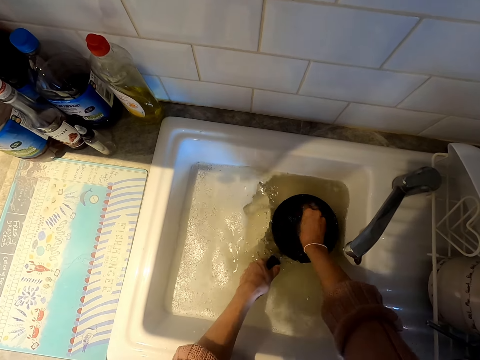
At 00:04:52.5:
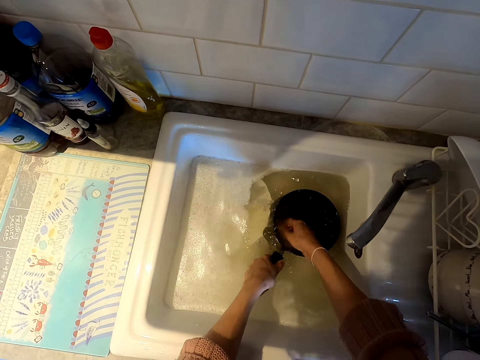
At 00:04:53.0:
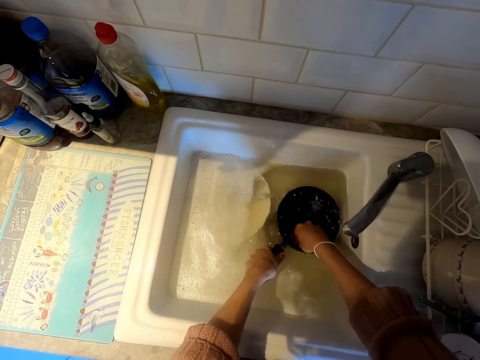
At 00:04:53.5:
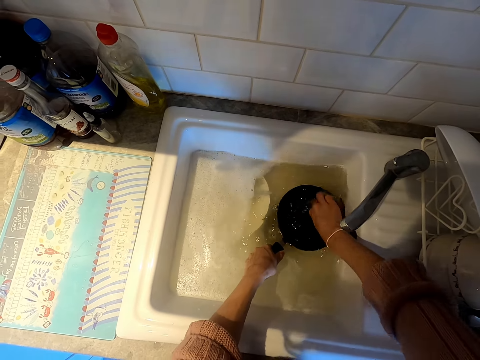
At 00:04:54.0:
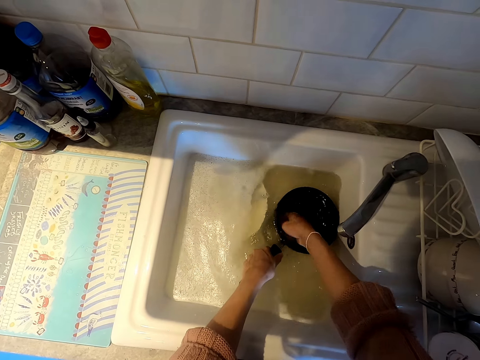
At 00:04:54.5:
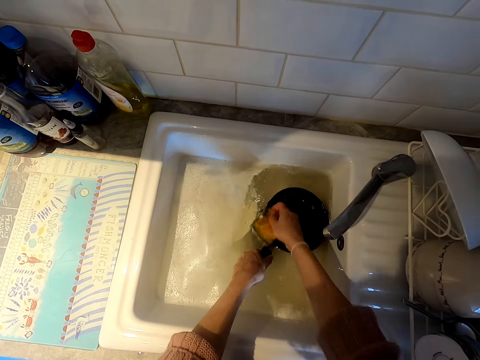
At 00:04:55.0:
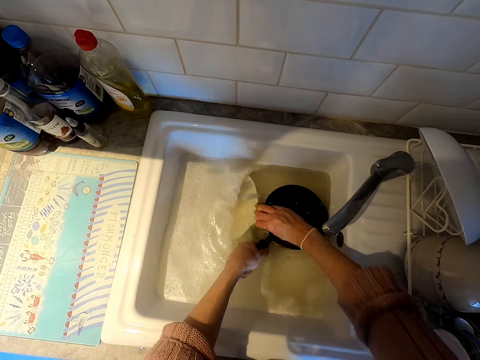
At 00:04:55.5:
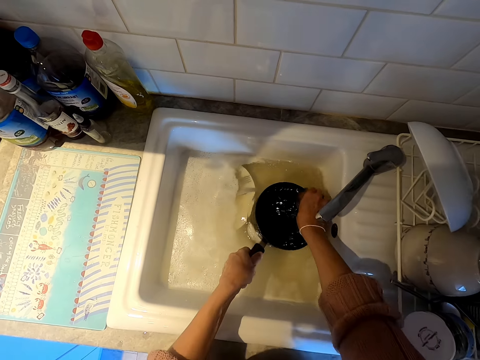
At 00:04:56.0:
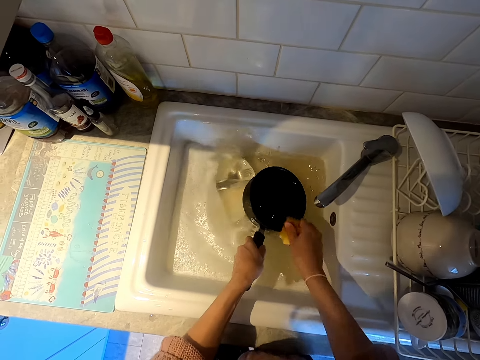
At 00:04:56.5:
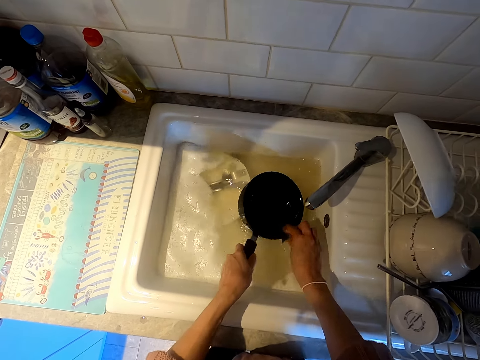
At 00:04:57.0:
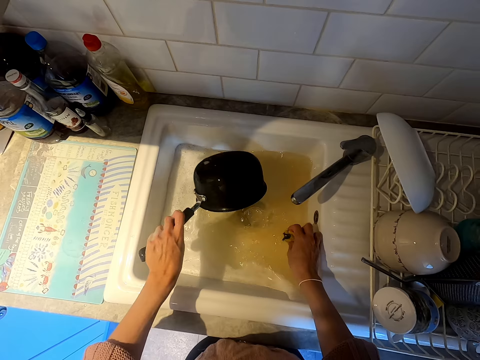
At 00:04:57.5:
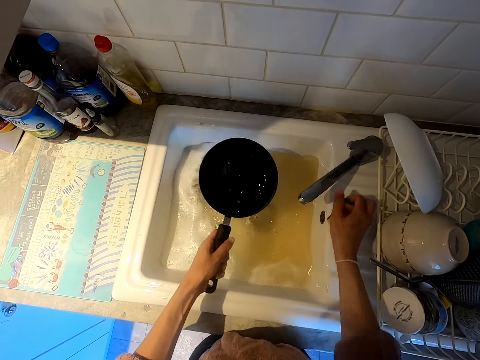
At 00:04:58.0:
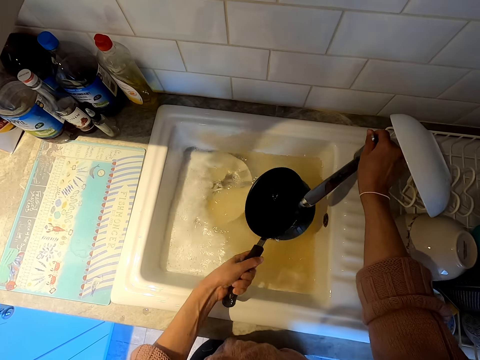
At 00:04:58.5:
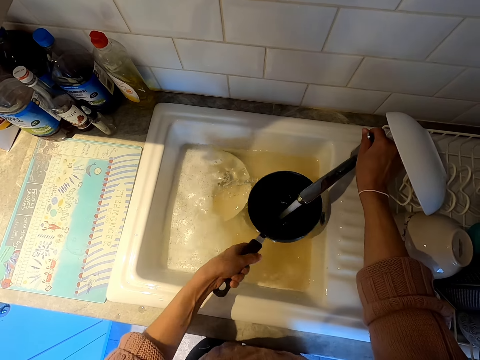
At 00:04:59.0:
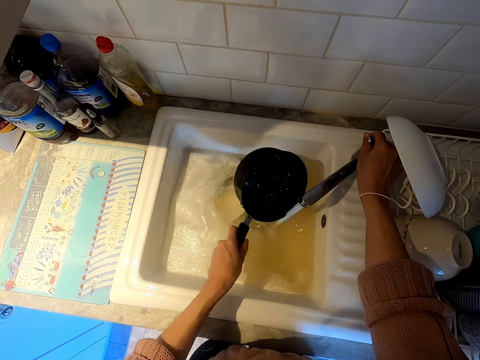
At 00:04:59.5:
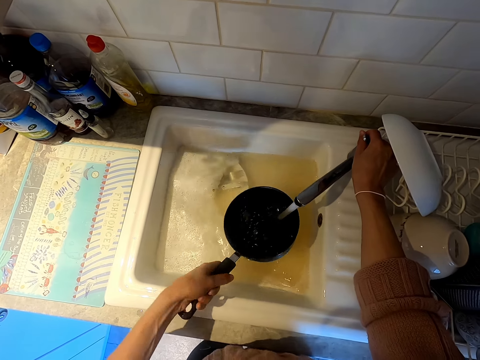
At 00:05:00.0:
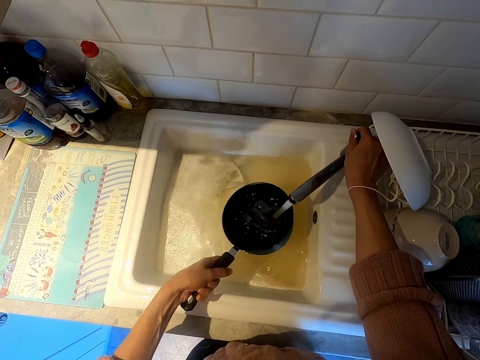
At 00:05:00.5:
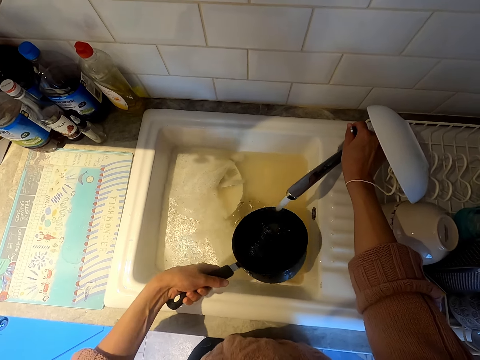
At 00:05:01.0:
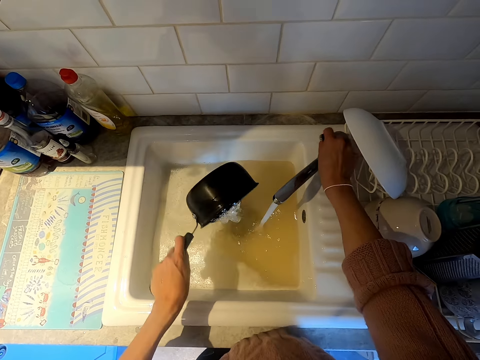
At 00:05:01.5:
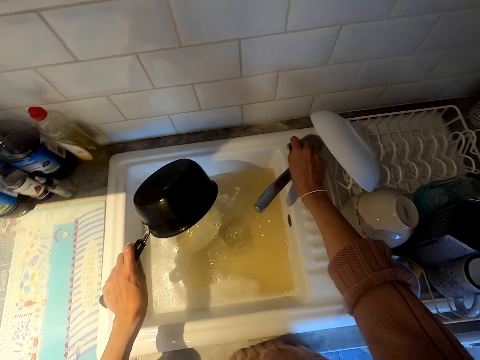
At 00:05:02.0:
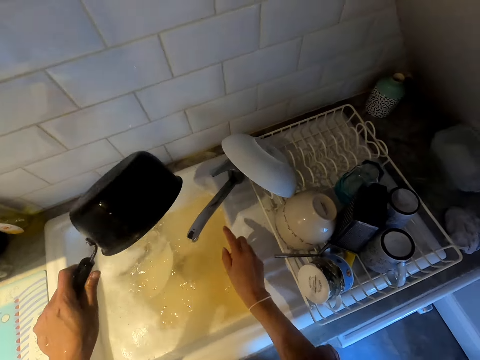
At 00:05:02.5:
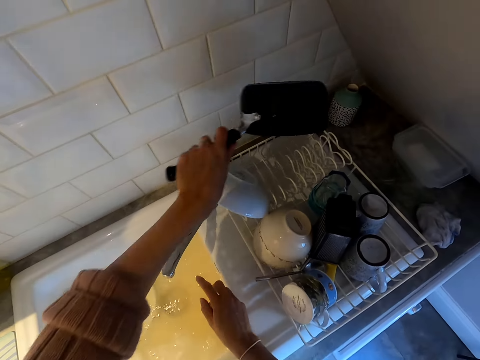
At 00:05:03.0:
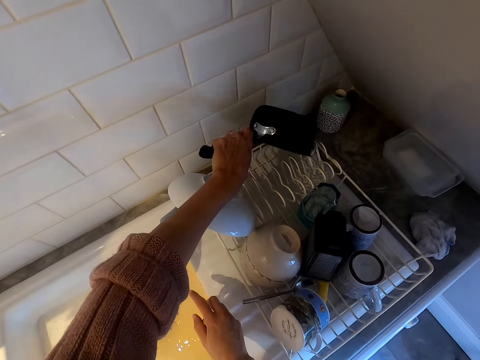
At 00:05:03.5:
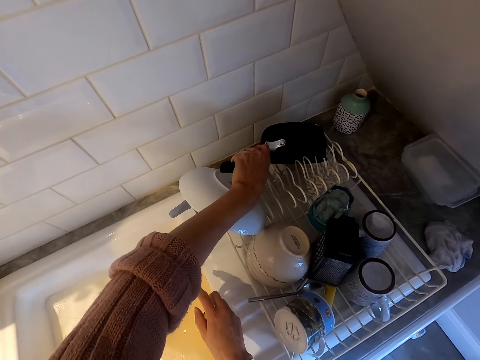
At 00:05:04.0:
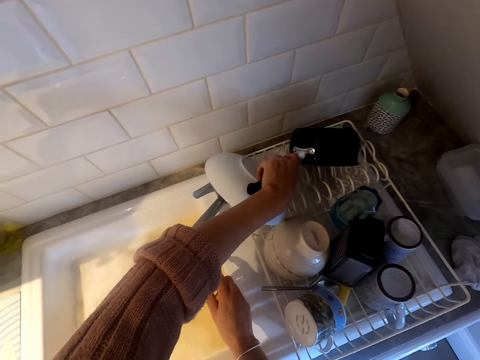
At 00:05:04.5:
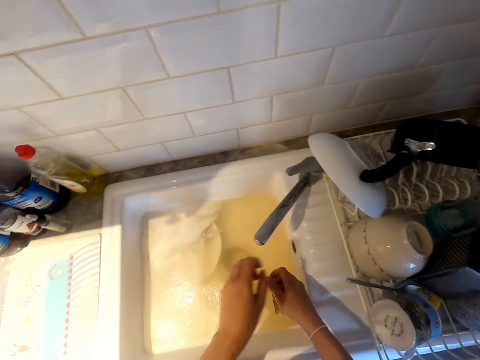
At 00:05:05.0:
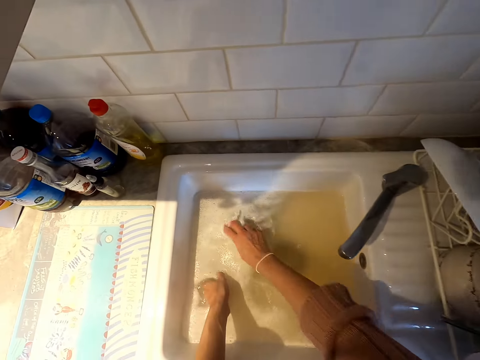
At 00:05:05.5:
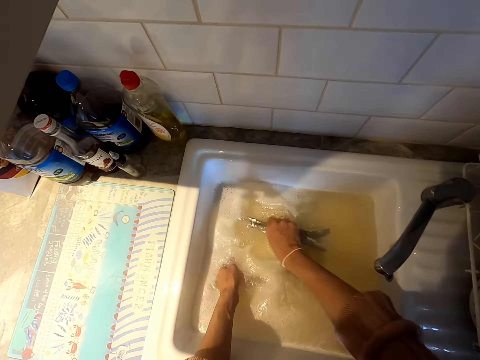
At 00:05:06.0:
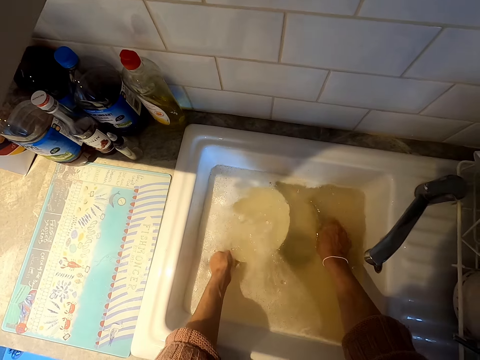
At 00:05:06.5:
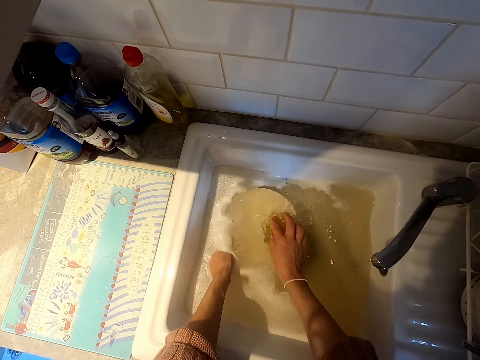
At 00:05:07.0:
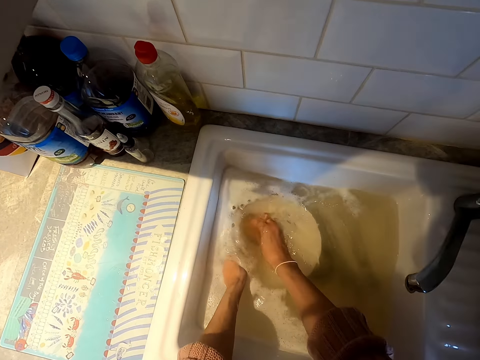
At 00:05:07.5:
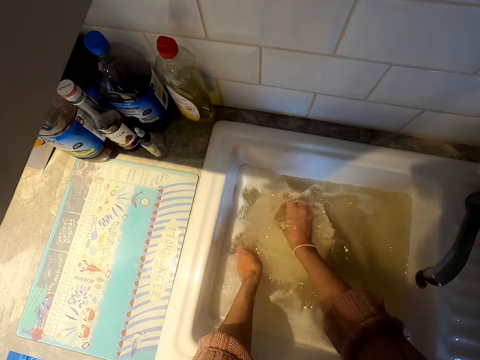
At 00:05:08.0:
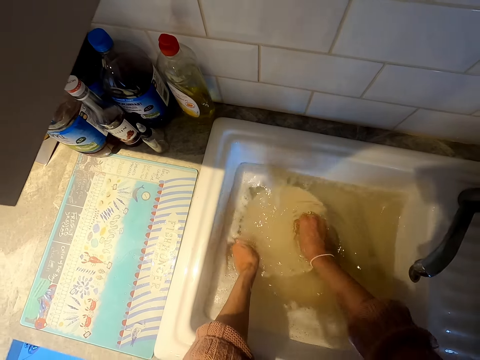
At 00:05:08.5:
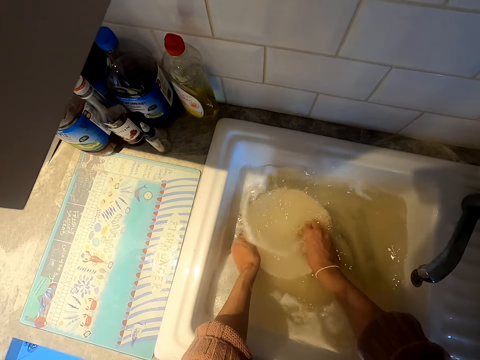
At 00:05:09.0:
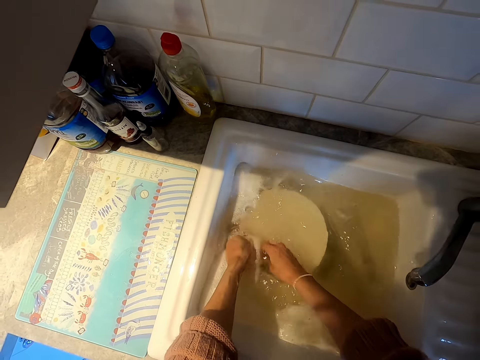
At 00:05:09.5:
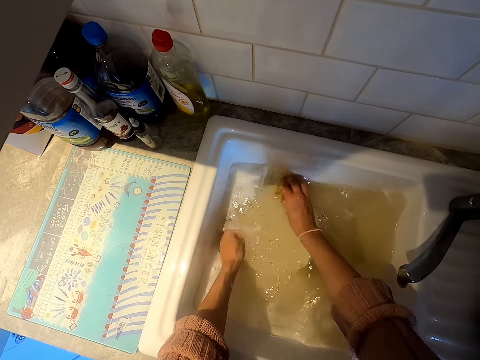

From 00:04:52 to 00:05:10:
The camera wearer opens the tap. They rinse the cooking pan. They close the tap. They put the cooking pan on the dishrack. They wash the plate. They move spoons.

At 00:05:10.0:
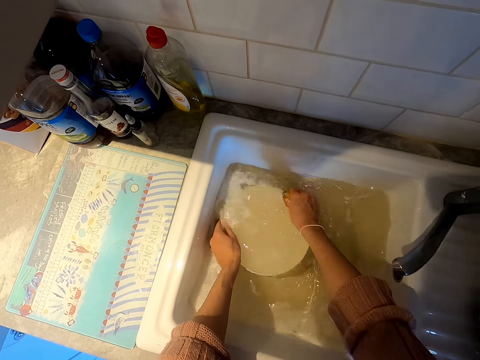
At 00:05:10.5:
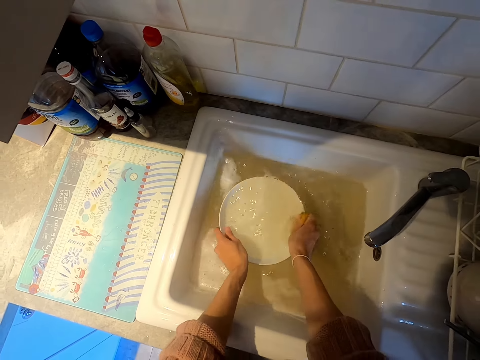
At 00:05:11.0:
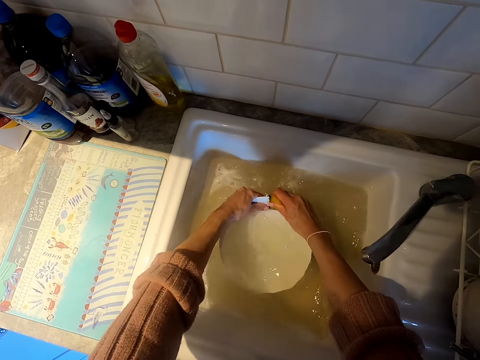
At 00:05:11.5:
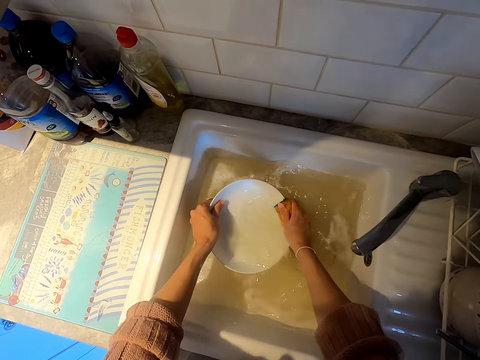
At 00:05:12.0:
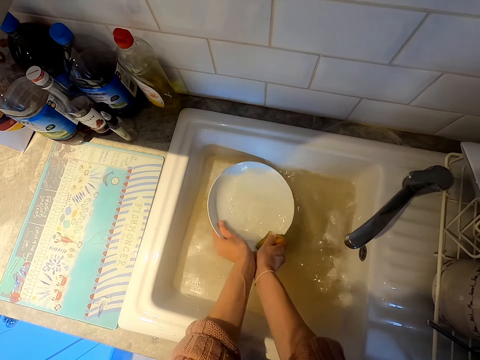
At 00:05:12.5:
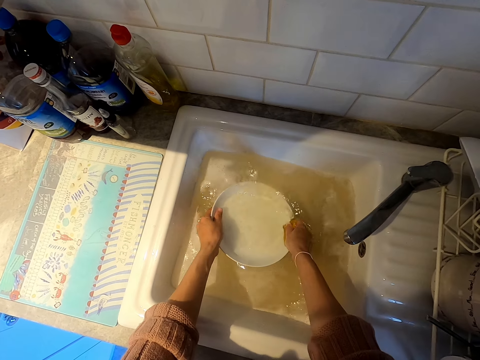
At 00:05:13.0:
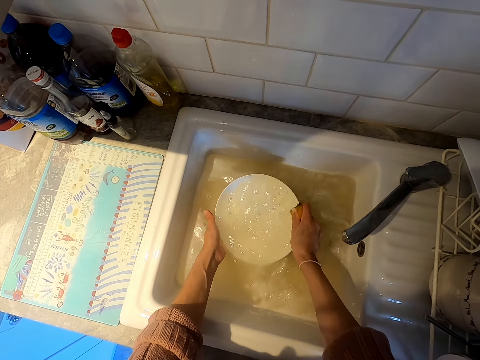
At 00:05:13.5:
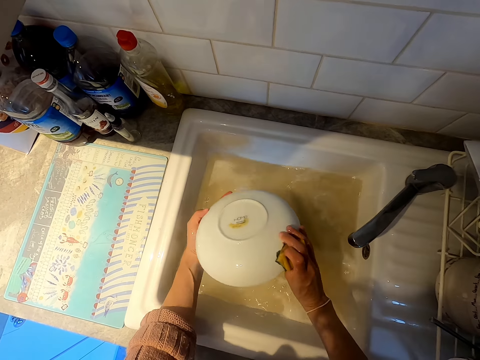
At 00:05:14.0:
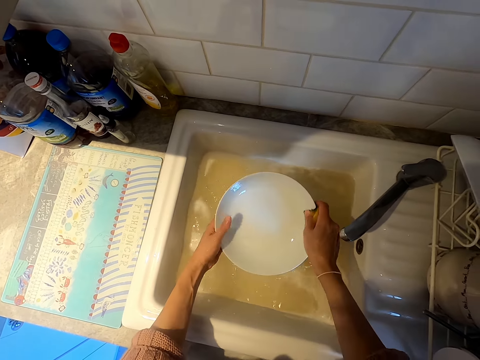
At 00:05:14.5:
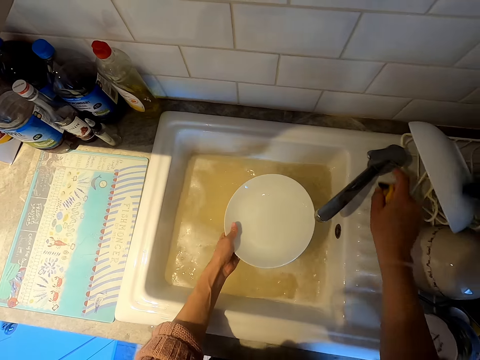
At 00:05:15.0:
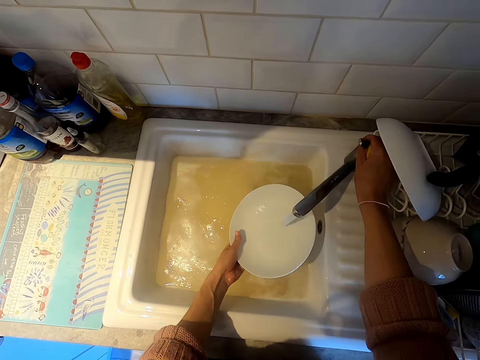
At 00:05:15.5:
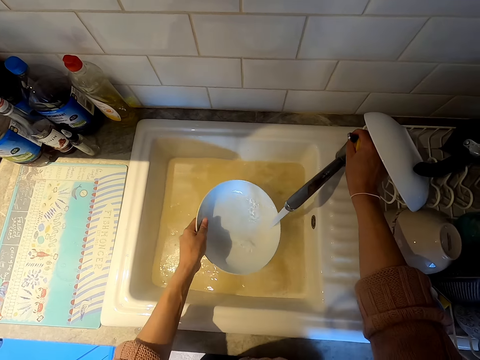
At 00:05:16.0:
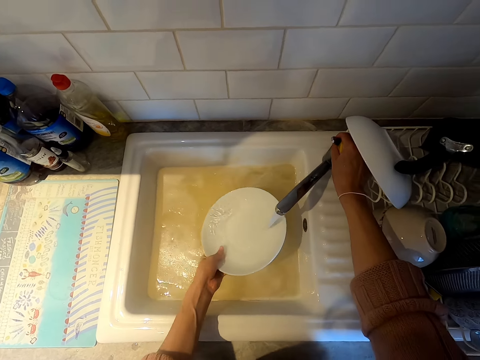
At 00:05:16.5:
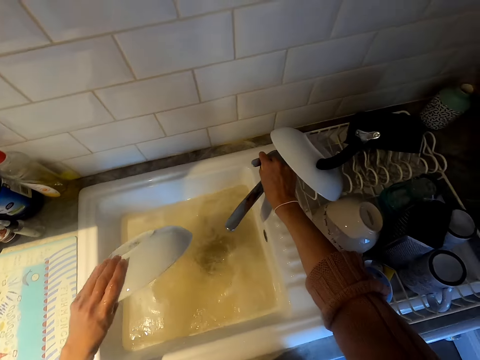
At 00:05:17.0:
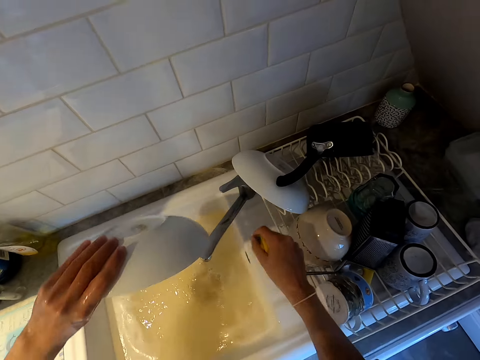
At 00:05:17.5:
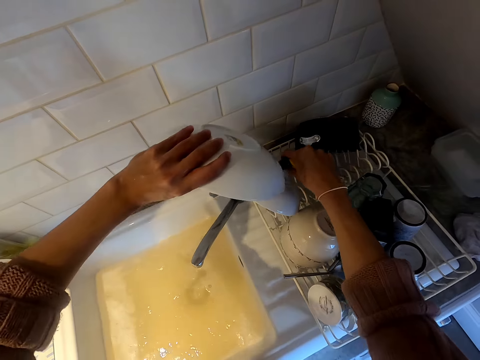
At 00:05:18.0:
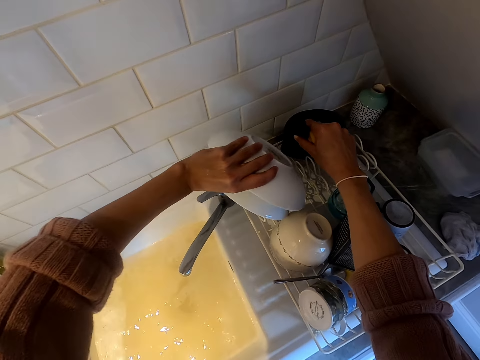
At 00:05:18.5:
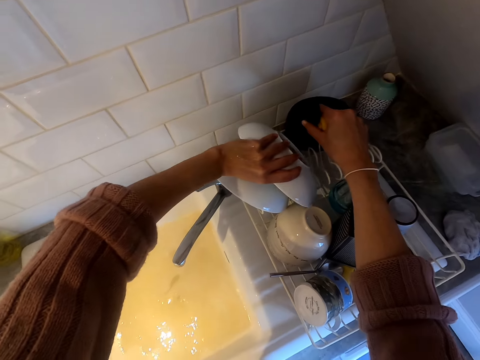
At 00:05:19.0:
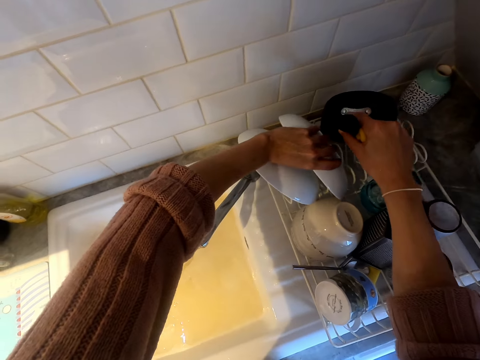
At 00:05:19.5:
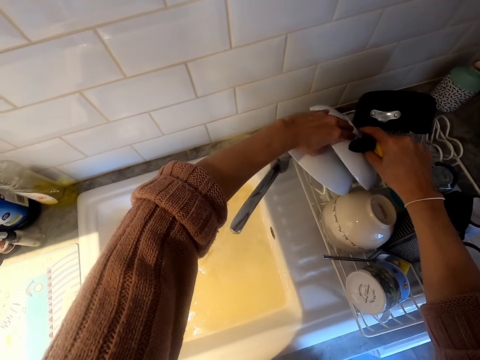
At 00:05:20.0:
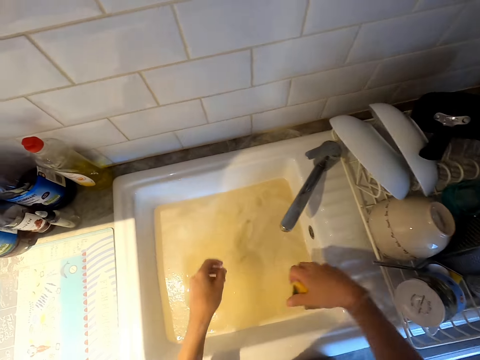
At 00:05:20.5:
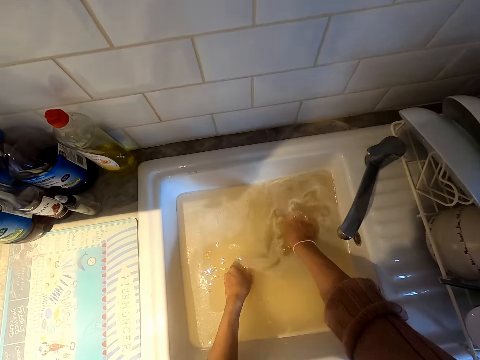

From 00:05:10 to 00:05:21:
The camera wearer opens the tap. They rinse the plate. They put the plate on the dishrack. They pick up a fork.
